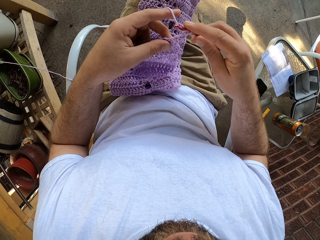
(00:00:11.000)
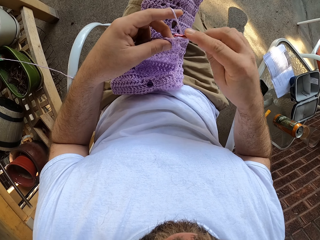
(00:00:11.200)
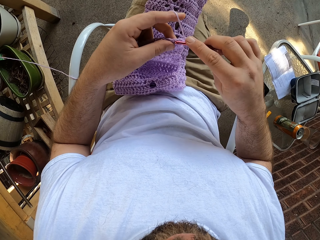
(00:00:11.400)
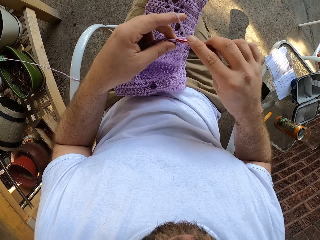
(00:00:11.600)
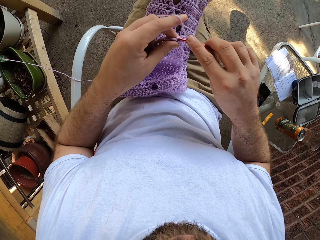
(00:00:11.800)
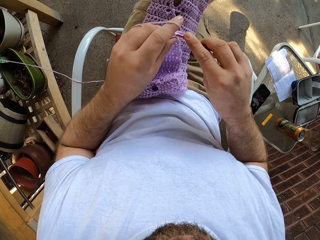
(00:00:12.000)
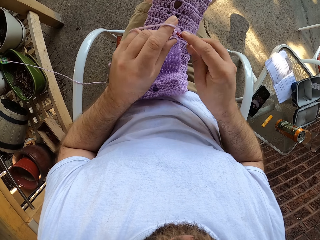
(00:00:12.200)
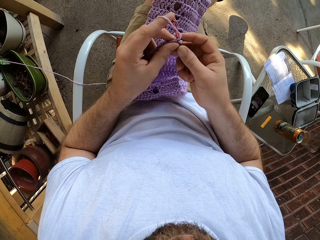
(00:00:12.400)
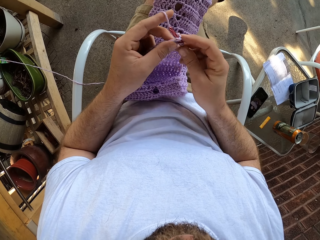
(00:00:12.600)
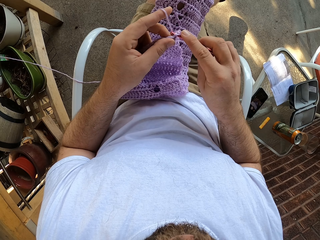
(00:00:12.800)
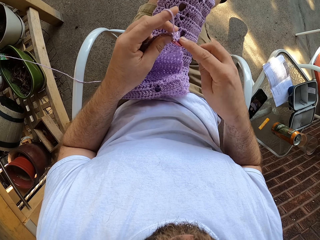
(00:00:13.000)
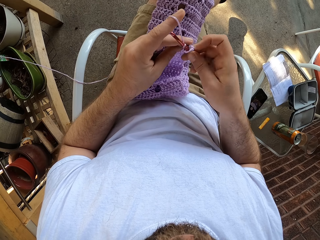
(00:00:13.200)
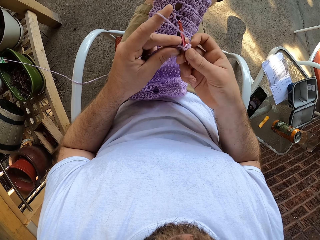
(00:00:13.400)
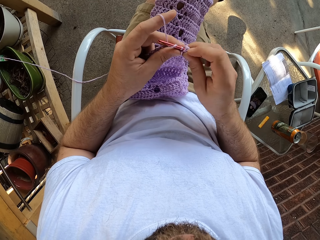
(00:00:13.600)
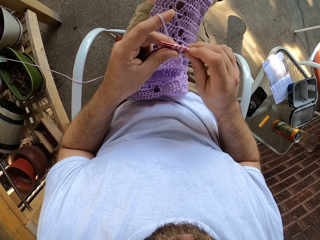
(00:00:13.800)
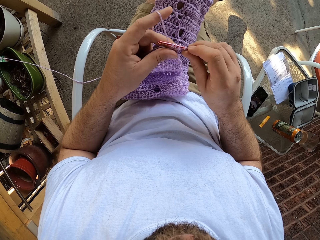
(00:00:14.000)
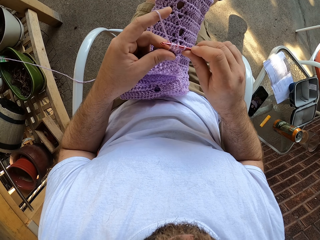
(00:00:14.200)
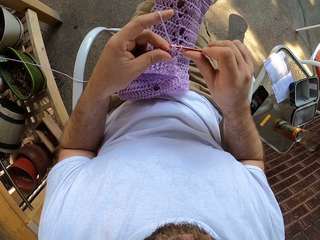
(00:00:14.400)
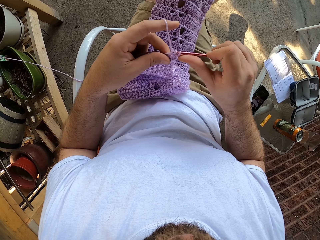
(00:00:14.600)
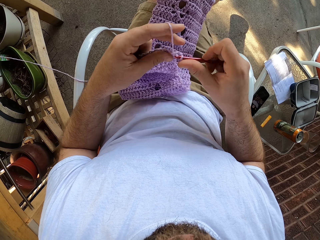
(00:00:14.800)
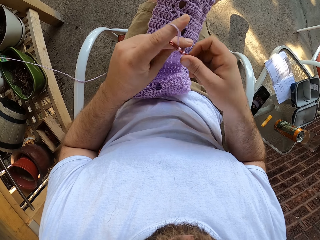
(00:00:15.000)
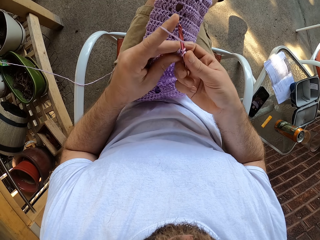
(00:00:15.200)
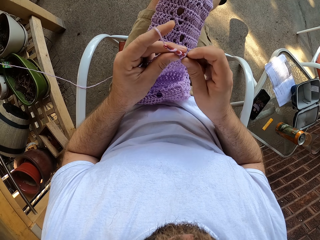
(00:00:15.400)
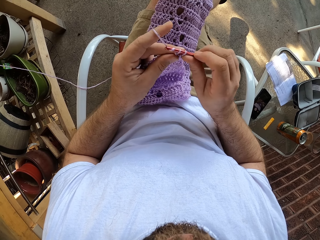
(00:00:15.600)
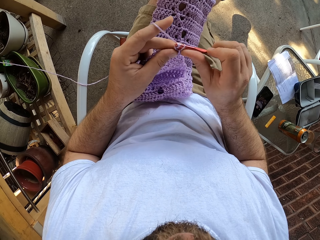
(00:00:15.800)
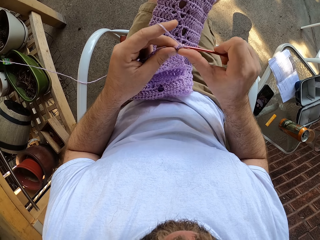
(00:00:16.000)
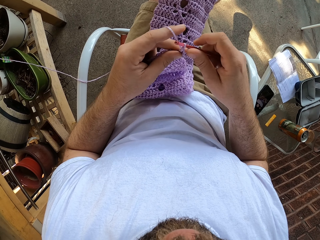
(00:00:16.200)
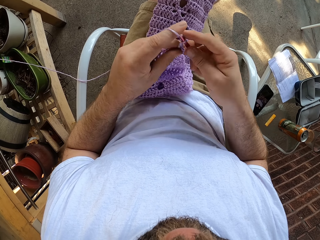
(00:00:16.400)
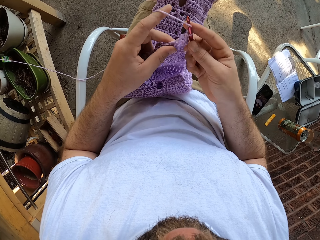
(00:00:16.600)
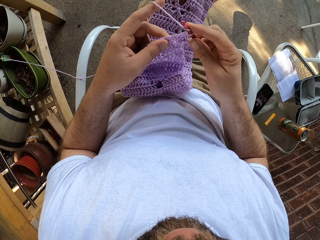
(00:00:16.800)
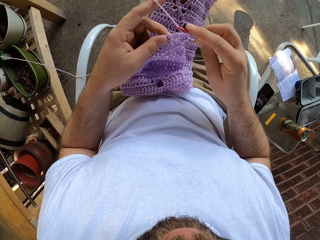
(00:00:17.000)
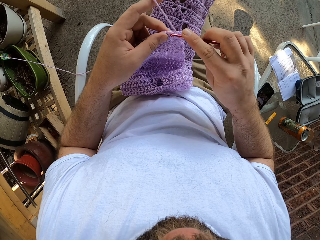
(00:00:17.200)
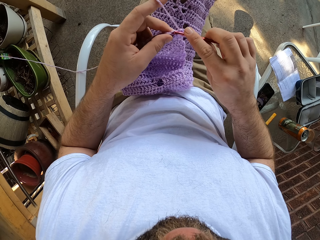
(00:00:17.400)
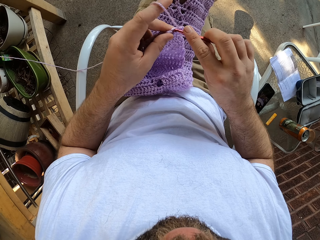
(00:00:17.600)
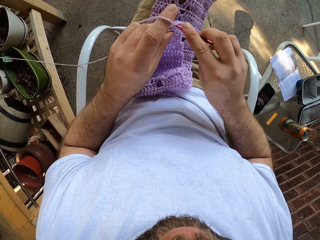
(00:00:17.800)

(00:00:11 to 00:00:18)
The camera wearer crochets the cloth.

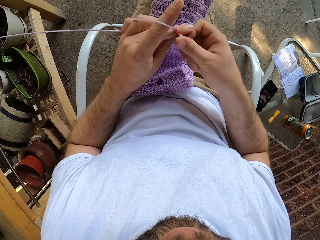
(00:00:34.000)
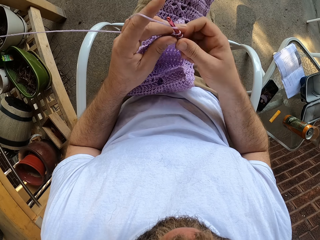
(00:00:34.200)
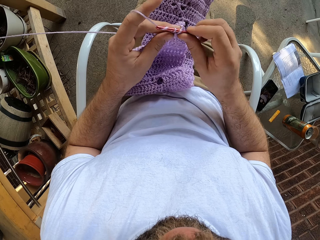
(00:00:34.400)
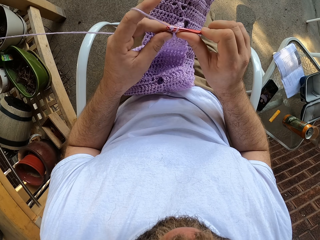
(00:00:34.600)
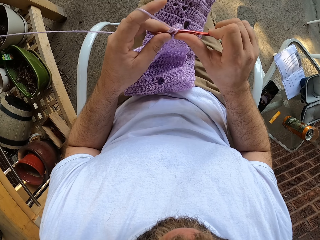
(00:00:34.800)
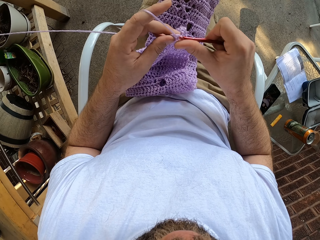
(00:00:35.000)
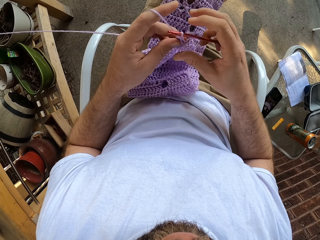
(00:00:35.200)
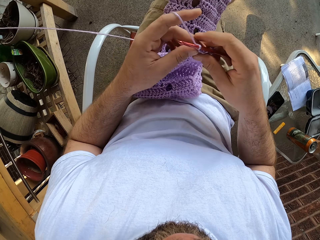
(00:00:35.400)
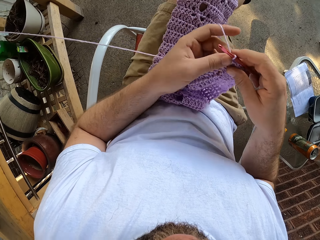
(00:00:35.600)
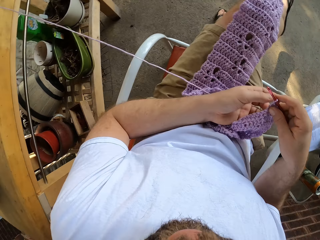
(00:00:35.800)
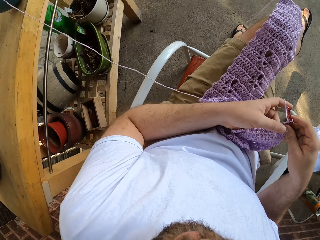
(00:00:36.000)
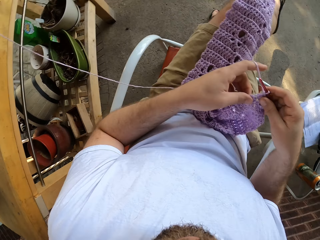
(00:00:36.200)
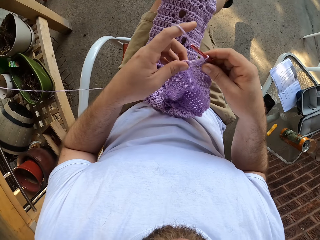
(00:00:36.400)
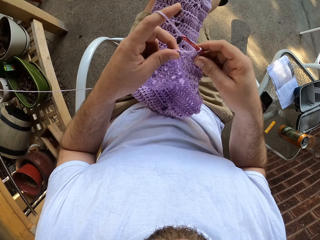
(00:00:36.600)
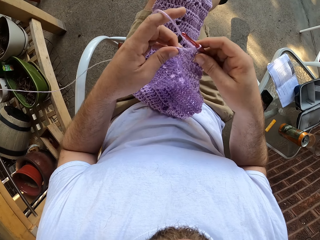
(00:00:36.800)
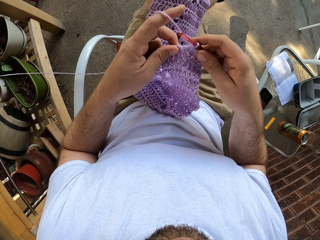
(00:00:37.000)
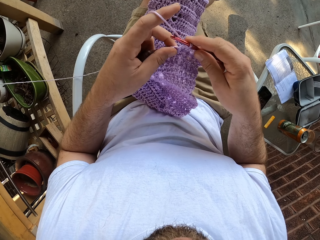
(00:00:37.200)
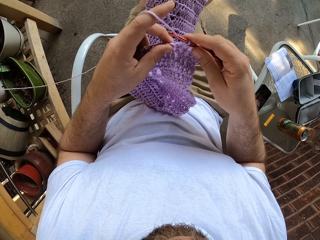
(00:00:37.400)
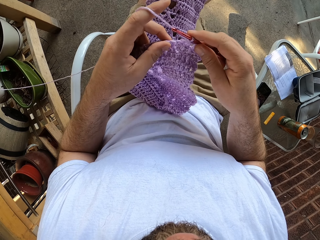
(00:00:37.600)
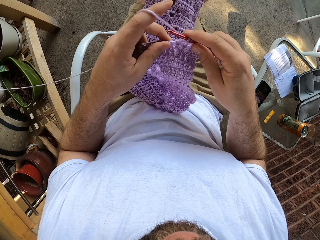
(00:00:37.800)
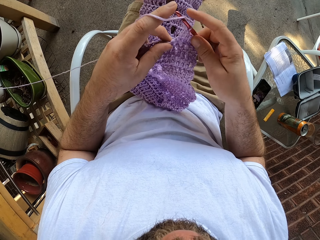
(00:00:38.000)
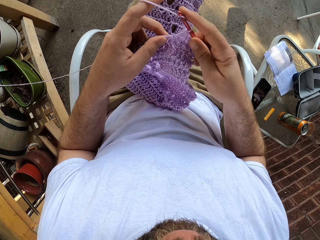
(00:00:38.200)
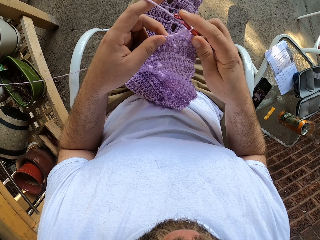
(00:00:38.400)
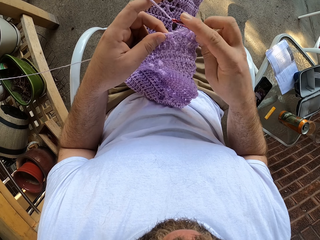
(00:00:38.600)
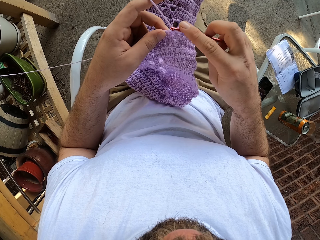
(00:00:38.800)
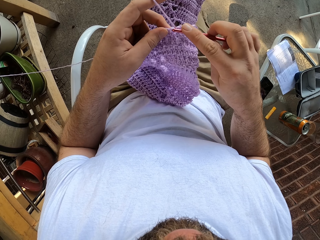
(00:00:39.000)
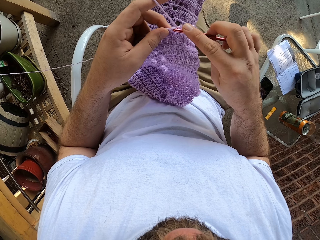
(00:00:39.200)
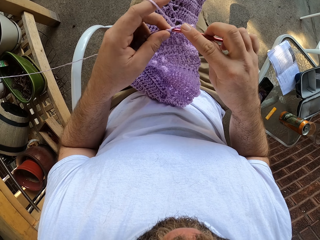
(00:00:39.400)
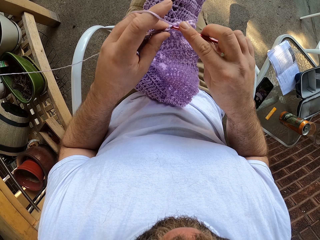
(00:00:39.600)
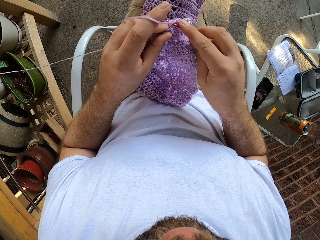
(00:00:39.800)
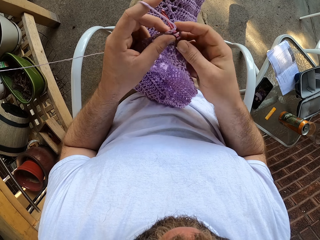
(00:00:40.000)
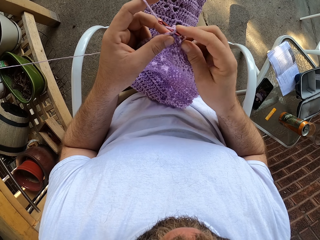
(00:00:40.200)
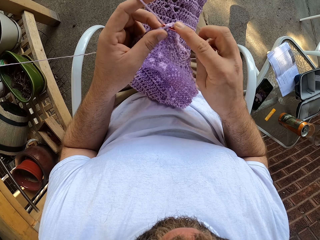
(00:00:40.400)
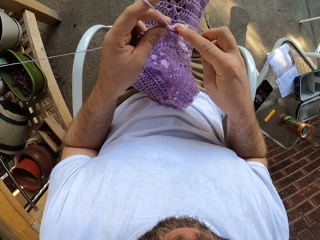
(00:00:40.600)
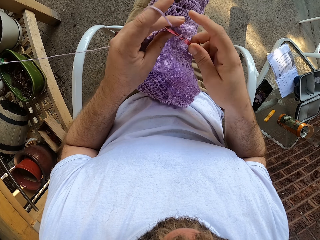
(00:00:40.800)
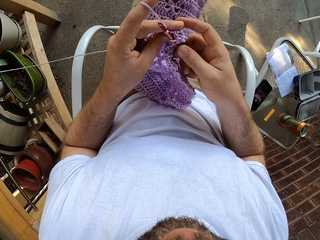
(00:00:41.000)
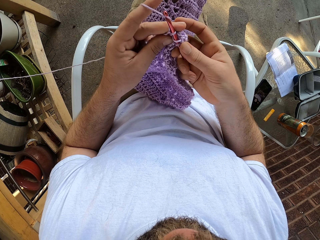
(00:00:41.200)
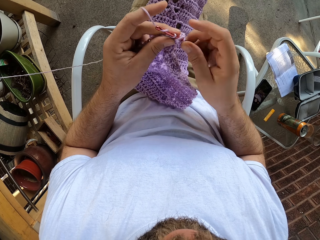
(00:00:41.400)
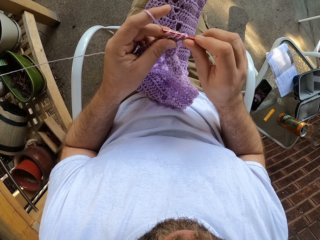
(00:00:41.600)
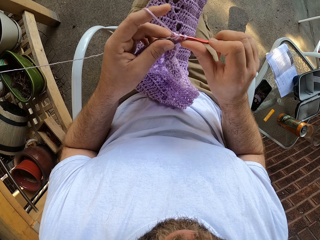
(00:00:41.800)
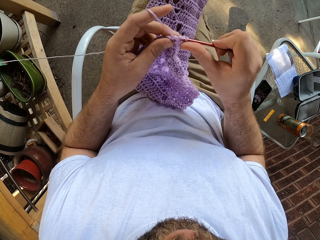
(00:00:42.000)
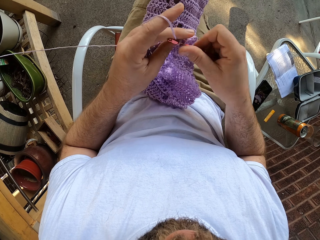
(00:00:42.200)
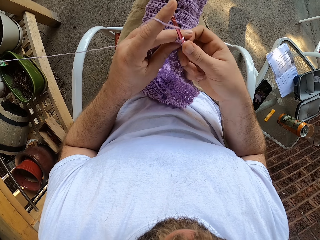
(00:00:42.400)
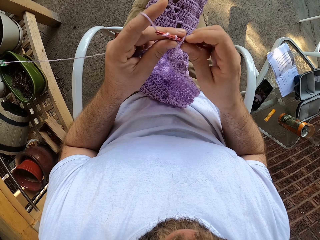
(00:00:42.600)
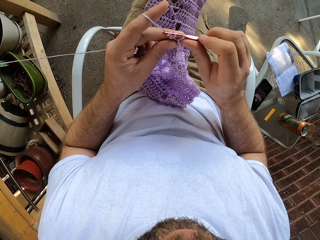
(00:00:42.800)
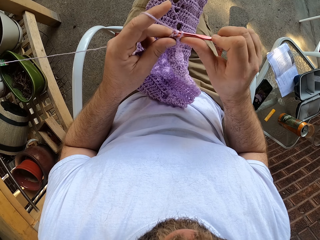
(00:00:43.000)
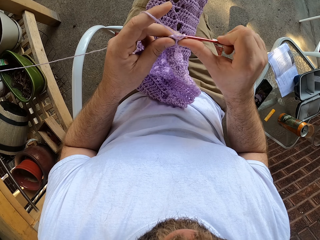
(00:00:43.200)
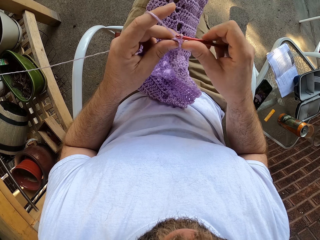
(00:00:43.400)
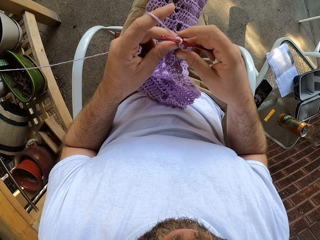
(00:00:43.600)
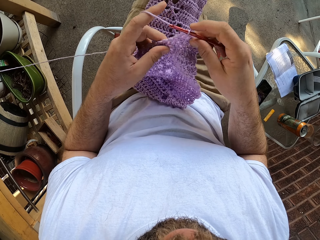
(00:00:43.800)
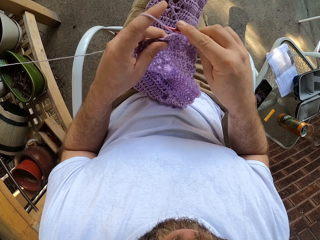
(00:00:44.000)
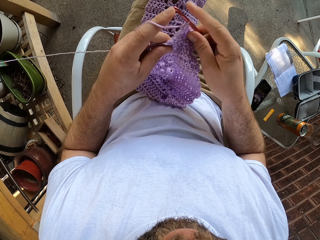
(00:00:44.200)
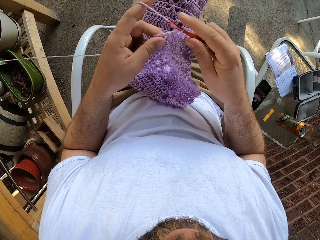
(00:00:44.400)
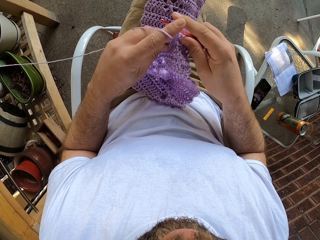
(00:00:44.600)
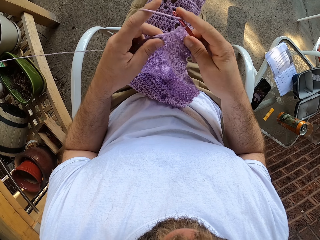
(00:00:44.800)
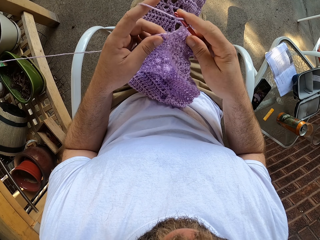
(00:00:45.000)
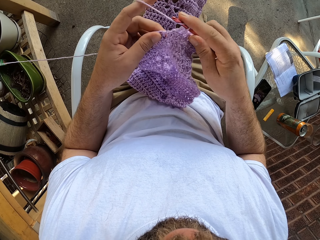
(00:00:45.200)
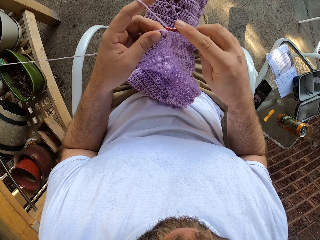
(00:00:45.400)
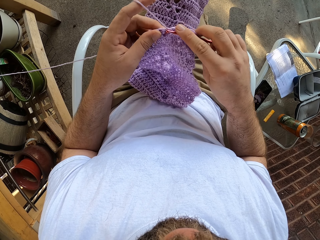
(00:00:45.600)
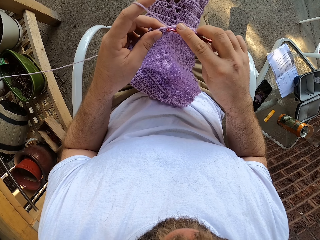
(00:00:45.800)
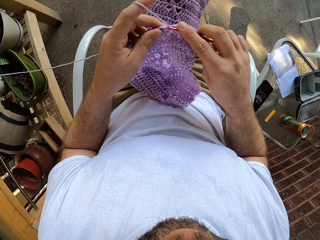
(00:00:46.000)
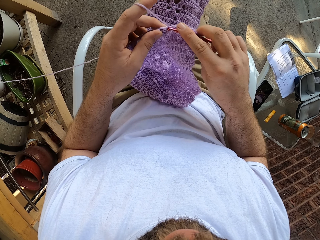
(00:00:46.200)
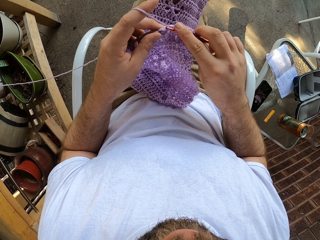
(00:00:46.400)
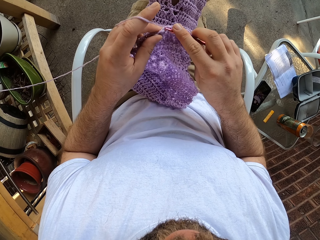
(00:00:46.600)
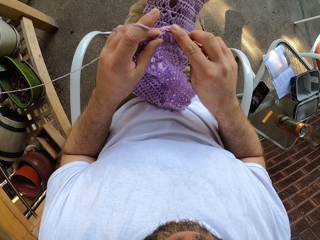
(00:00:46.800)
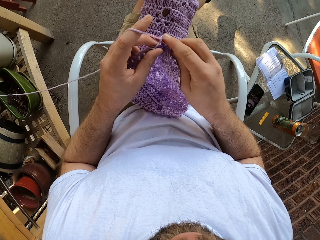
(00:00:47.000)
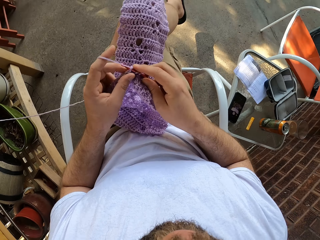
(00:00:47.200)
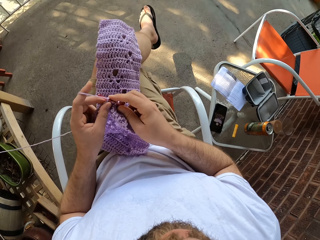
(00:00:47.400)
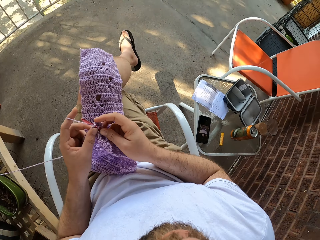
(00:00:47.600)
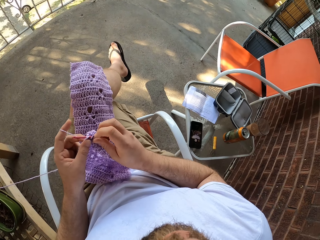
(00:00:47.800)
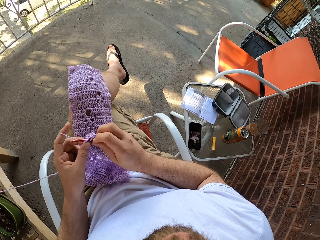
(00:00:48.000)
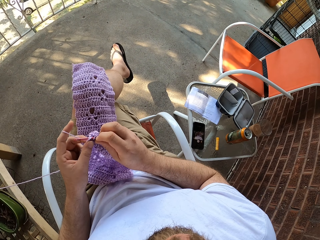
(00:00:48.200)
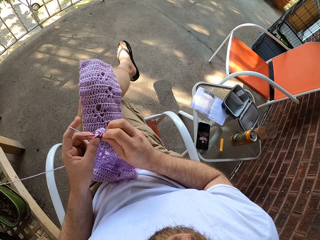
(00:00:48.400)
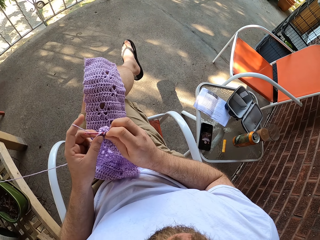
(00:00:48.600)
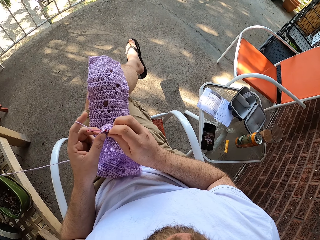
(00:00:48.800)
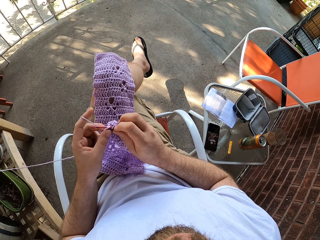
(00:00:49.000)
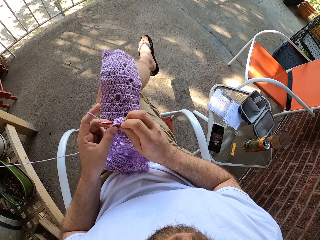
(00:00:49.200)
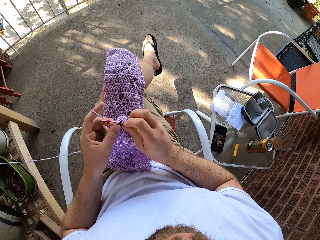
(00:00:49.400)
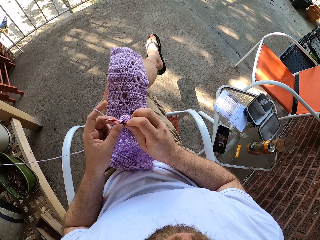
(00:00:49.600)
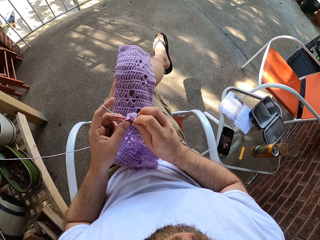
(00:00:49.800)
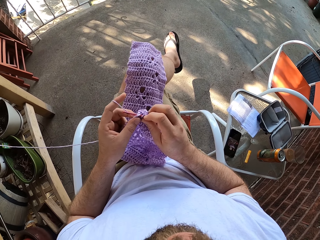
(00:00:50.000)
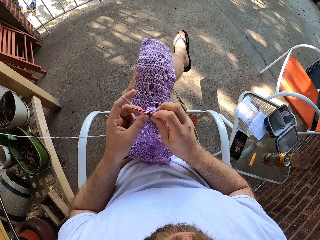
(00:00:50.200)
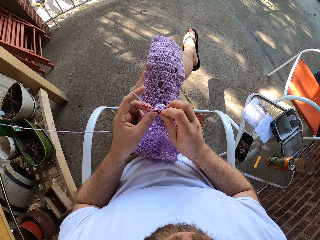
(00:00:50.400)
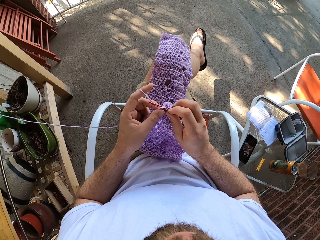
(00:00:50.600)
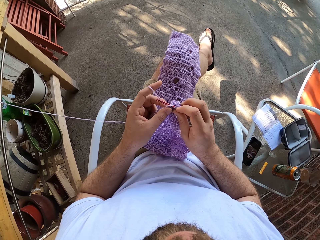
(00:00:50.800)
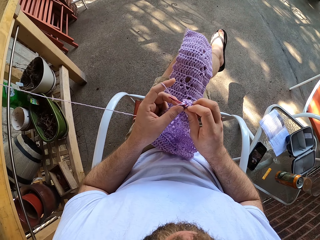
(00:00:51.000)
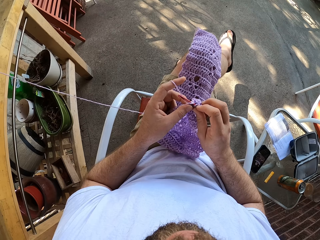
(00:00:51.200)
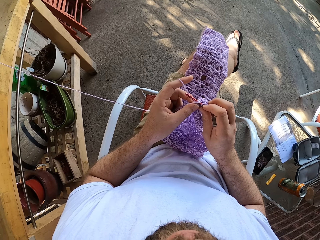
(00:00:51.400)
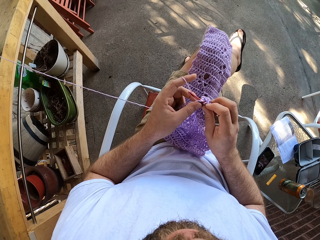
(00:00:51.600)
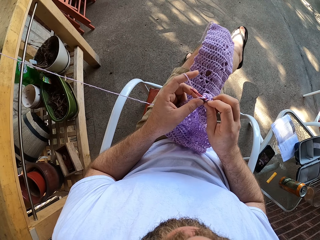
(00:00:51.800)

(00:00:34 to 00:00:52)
The camera wearer pulls the material to the right side. They look around.
